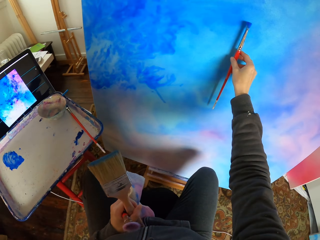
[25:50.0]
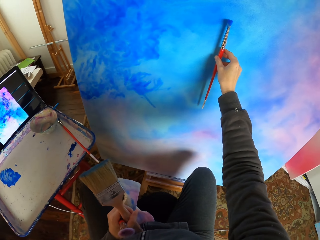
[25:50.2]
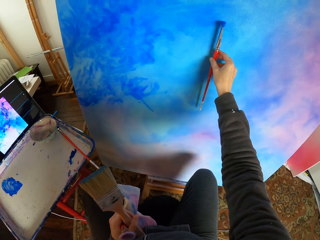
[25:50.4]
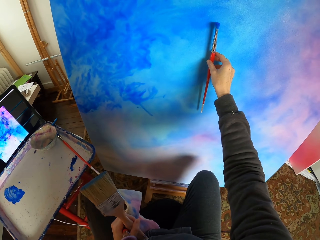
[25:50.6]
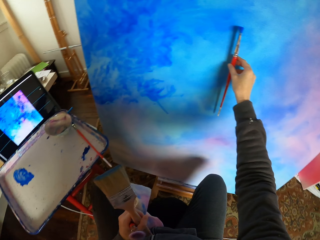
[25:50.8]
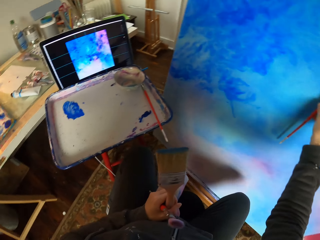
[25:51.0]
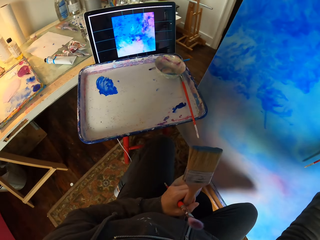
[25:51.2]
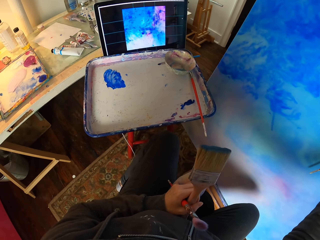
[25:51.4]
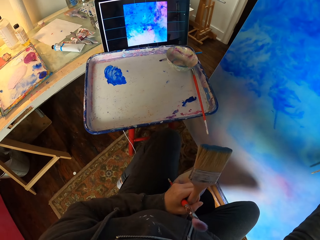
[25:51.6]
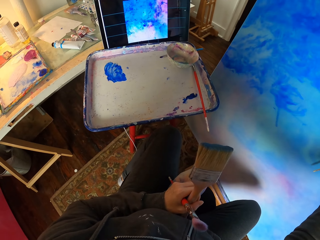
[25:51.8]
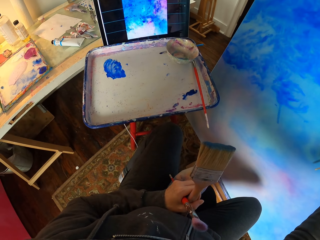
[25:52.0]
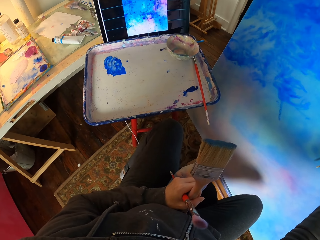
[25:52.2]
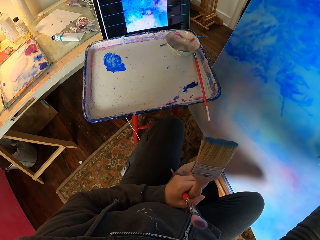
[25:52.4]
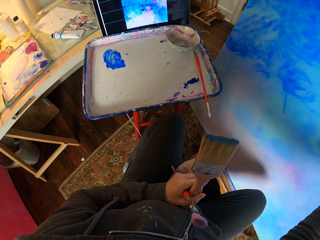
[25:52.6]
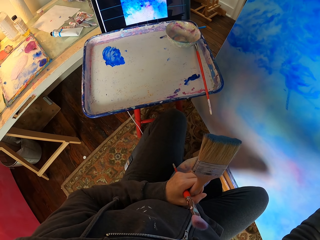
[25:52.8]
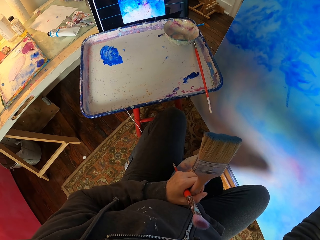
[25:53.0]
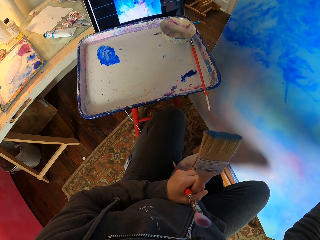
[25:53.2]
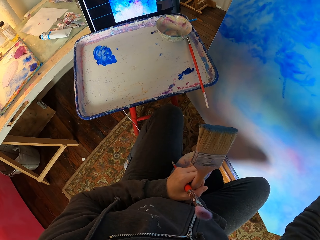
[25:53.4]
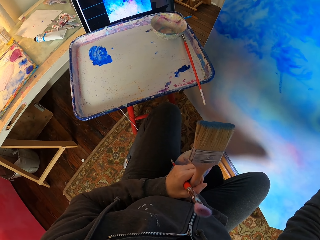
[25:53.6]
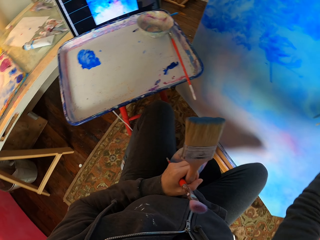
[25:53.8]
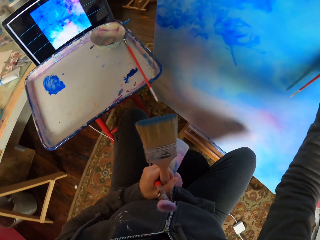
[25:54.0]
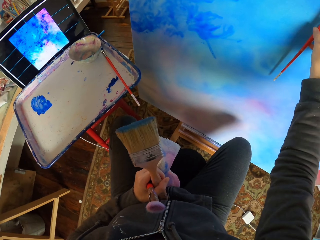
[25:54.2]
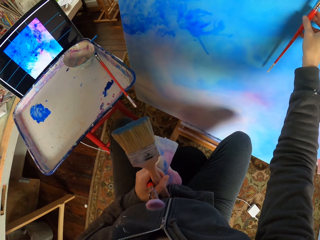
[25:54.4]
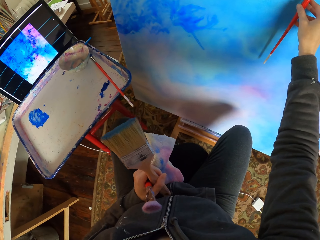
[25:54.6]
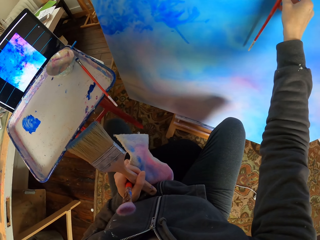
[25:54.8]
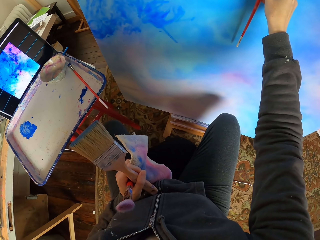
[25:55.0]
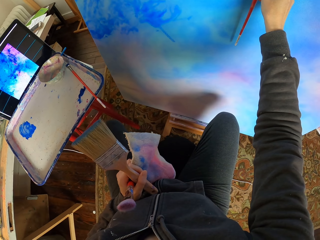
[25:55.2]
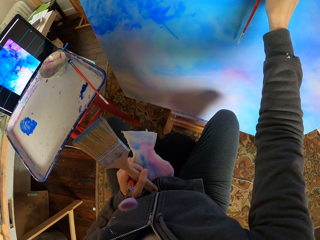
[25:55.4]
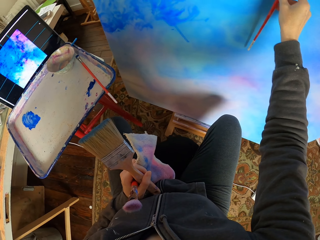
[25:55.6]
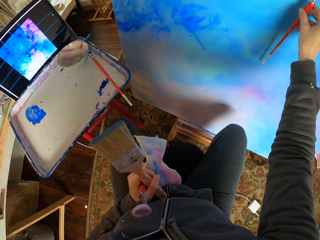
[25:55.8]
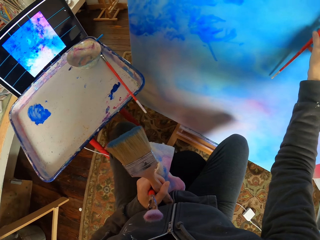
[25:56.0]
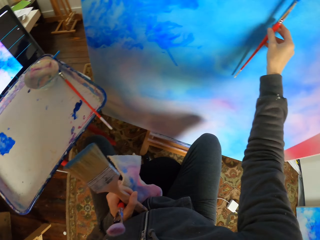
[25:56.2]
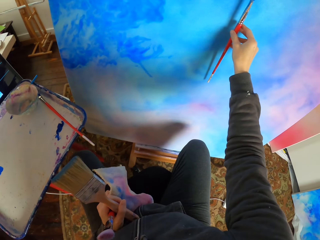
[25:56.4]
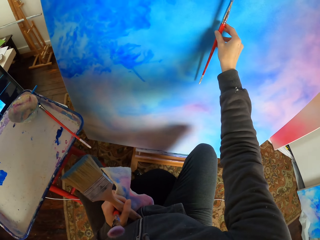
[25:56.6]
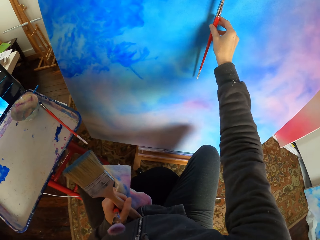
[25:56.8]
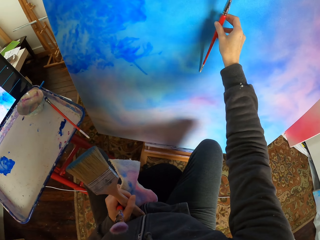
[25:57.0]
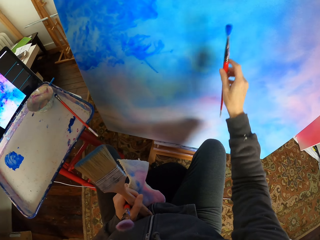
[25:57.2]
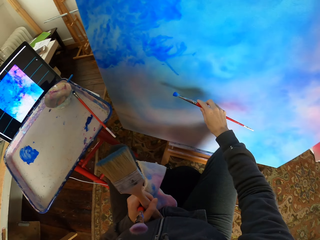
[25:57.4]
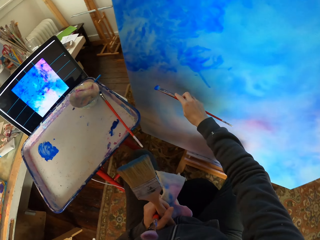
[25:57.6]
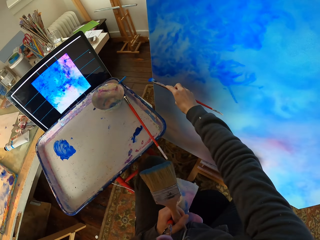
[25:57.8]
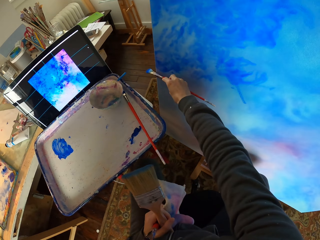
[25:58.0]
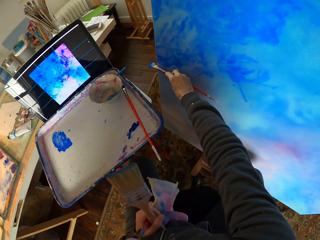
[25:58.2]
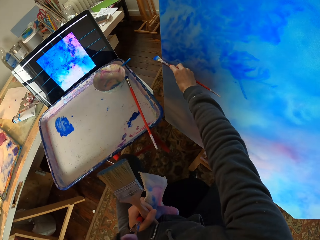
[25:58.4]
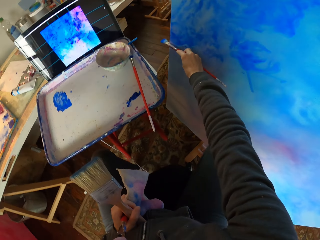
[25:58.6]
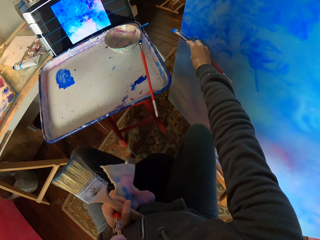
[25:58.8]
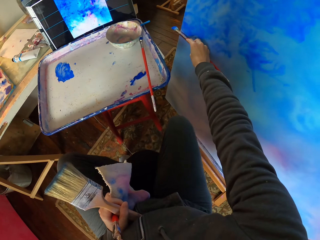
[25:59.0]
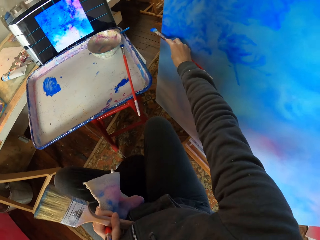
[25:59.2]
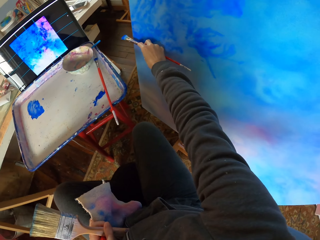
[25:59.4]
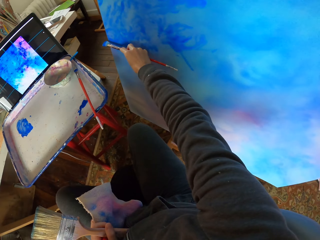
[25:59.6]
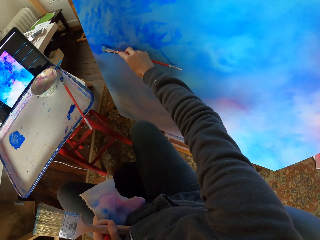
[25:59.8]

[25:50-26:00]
The camera wearer measures the art with the brush. They look at the screen. They measure the art with the brush.

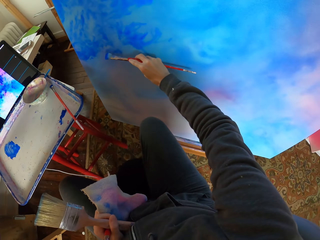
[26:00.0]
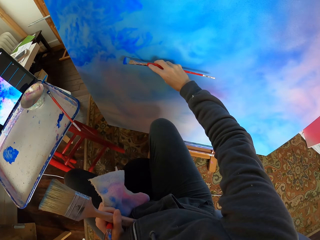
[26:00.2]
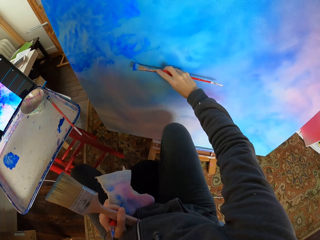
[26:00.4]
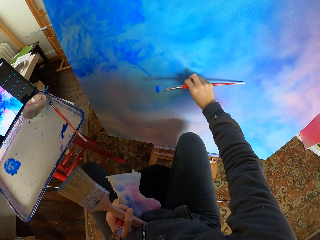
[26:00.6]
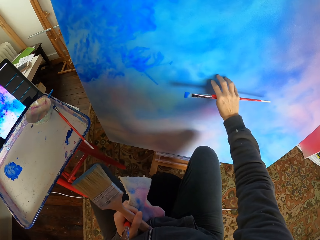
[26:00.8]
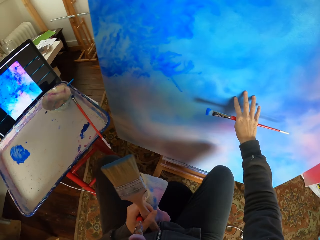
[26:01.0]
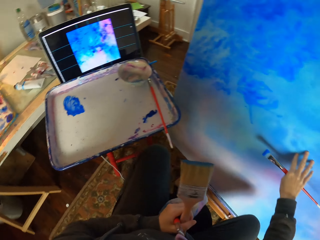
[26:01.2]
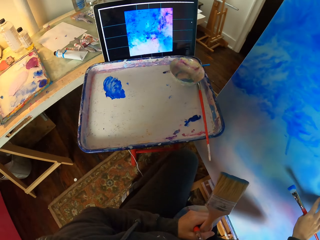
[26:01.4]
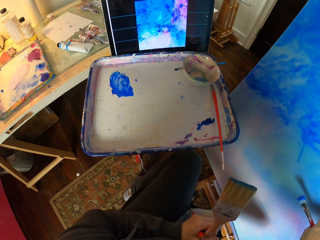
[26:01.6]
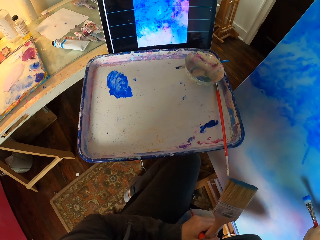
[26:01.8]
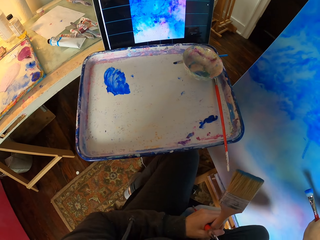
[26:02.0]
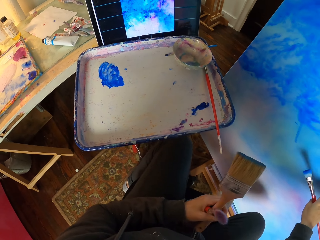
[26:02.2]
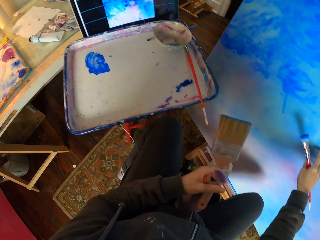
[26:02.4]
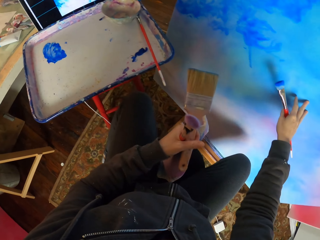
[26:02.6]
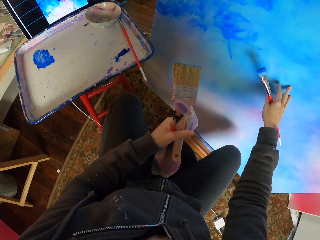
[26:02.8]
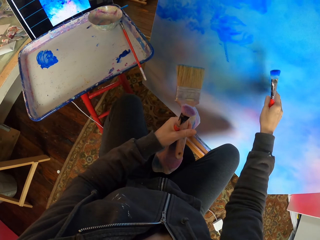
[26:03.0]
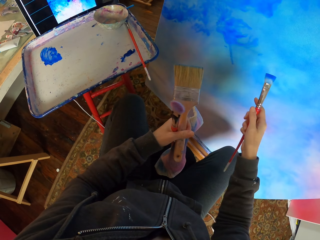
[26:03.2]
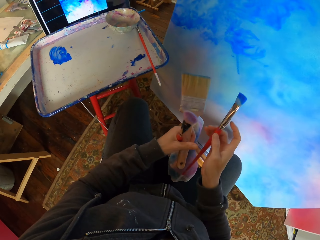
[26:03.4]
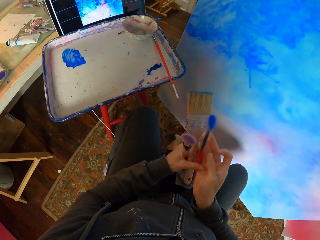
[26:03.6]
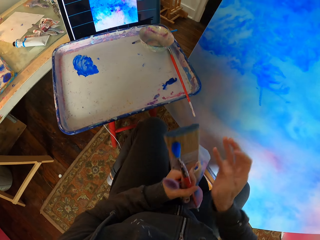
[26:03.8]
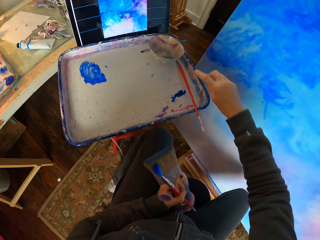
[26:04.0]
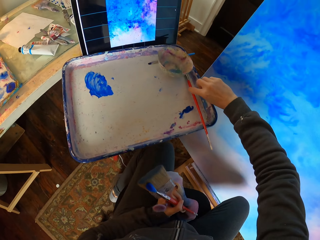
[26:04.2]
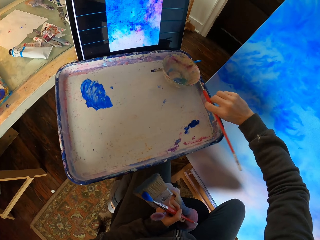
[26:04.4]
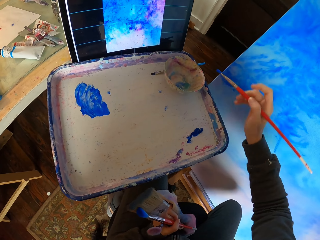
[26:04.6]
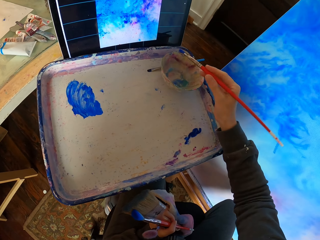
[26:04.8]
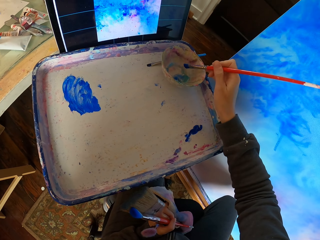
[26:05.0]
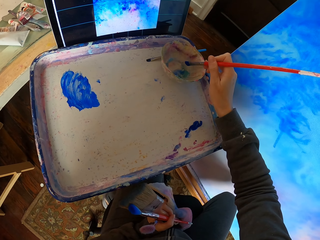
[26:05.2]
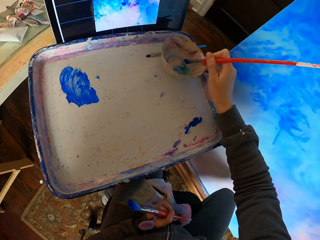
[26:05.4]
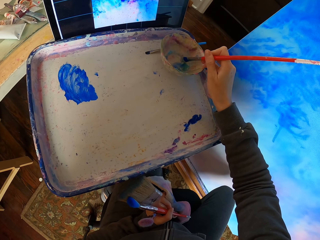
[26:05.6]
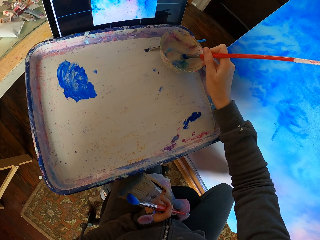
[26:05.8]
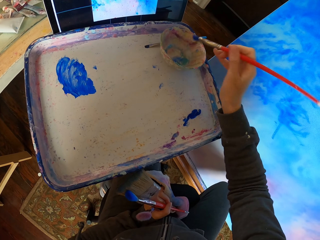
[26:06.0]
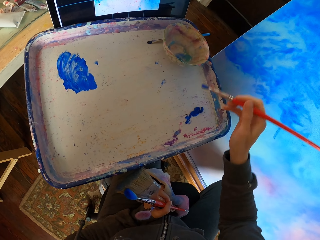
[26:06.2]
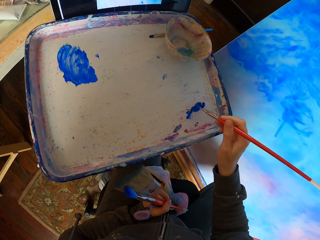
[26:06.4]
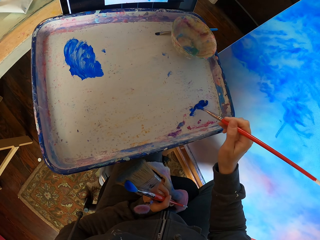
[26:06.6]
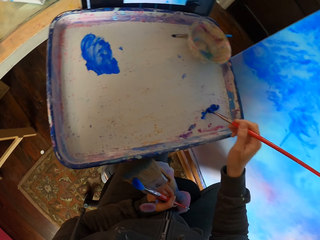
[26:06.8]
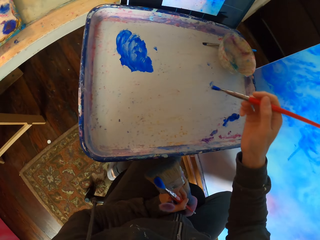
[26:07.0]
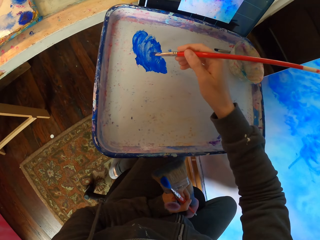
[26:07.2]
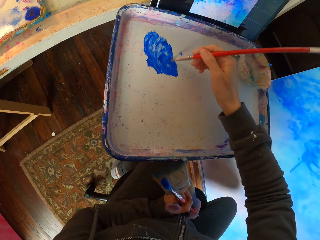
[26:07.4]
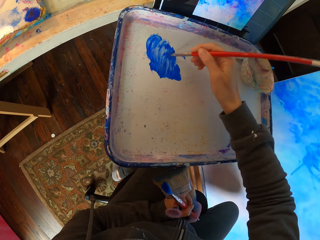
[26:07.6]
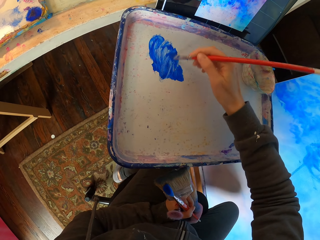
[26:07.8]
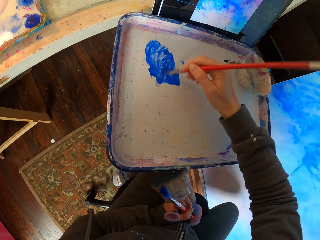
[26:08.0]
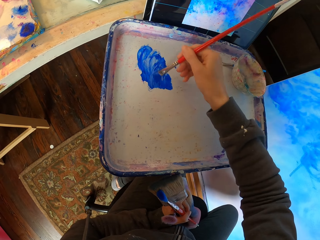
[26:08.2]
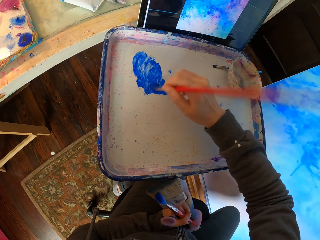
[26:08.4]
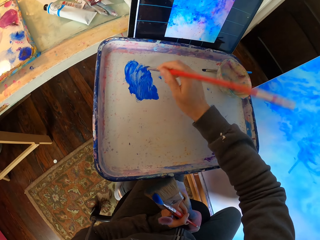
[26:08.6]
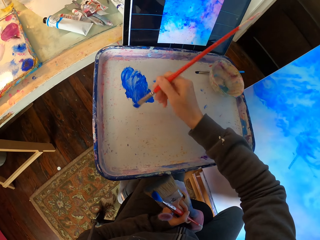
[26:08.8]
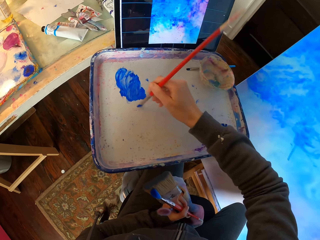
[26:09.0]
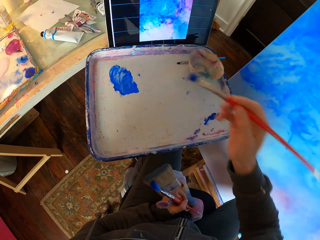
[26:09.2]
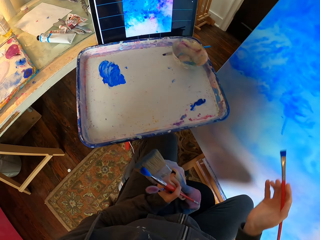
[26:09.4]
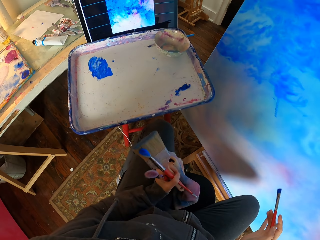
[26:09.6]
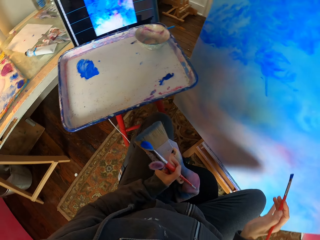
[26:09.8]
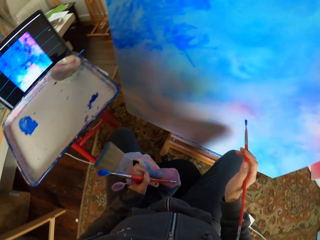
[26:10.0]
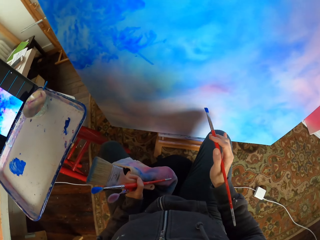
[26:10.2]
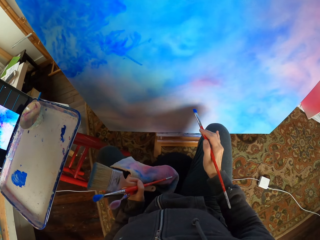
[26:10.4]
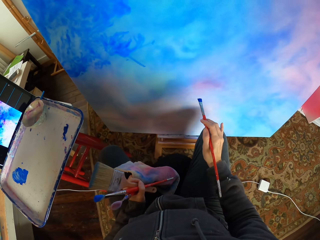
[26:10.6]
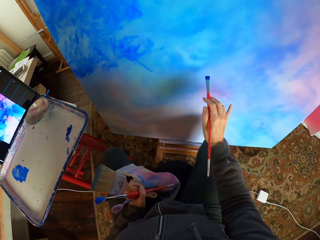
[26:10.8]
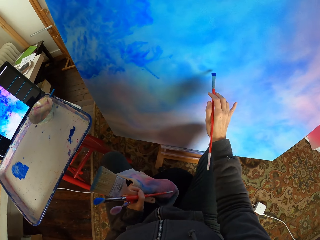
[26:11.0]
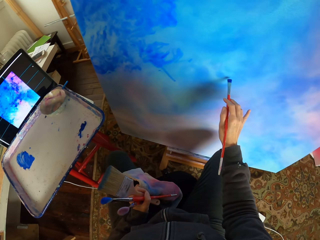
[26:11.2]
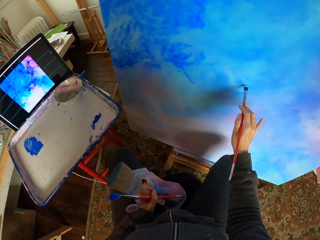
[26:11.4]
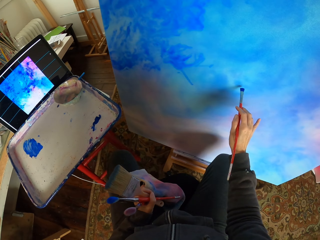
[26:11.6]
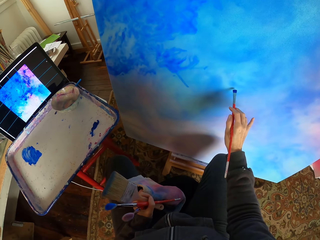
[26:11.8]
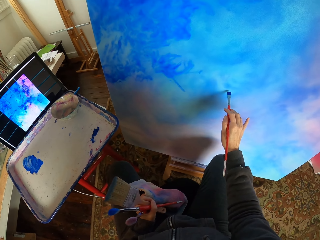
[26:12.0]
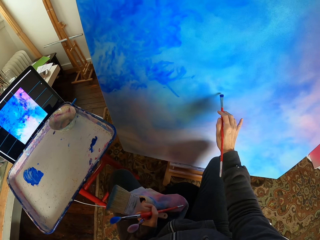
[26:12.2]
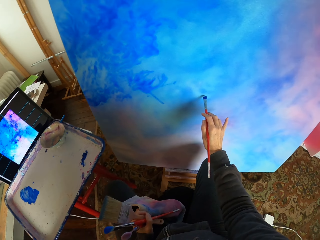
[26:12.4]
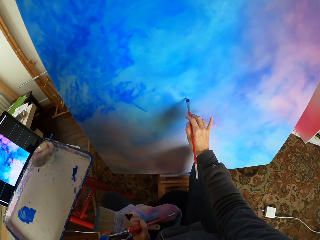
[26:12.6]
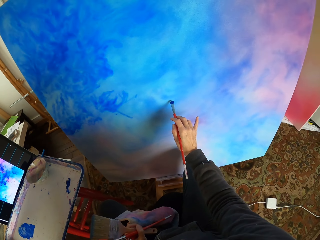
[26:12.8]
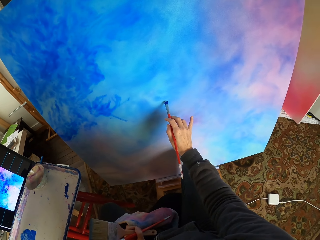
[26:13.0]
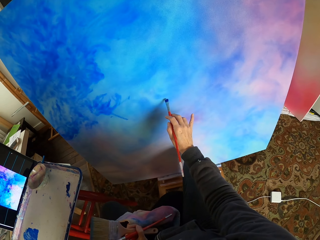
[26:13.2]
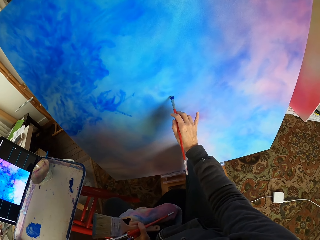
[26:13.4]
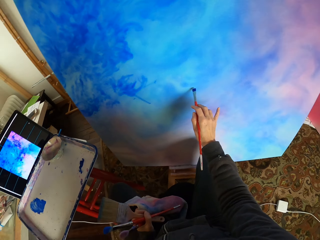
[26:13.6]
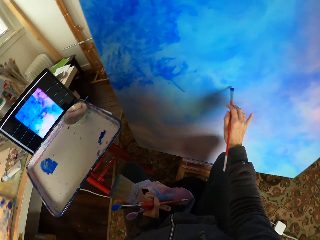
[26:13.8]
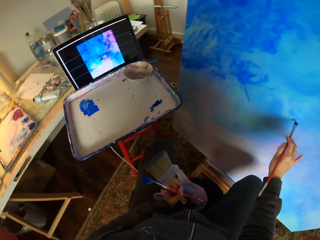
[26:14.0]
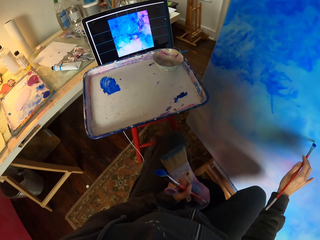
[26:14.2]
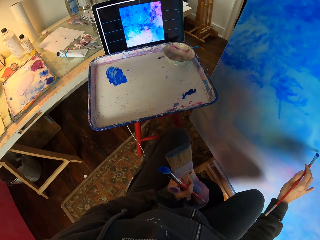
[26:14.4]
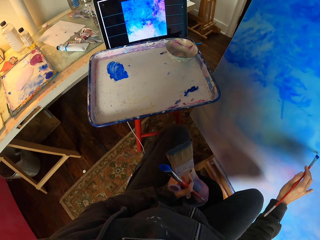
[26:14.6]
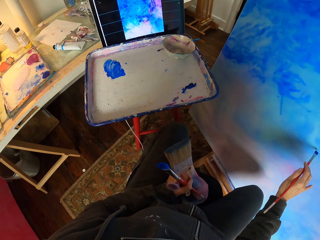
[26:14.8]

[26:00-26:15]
The camera wearer looks at the screen. They pick up a paint brush on the tray. They apply paint on the brush. They point the art with the brush.
